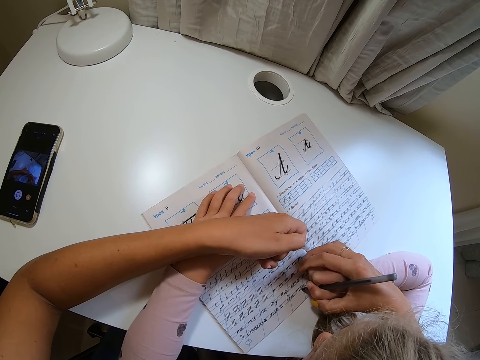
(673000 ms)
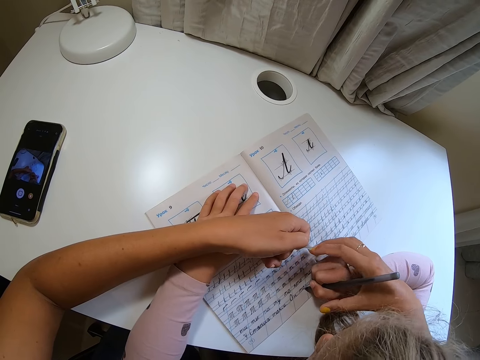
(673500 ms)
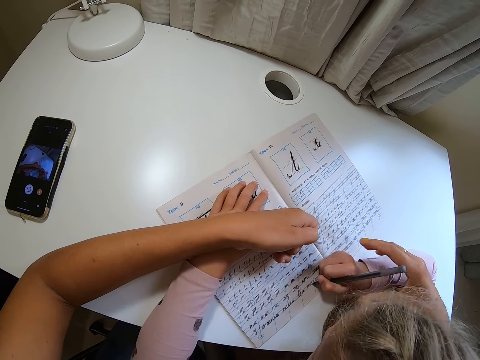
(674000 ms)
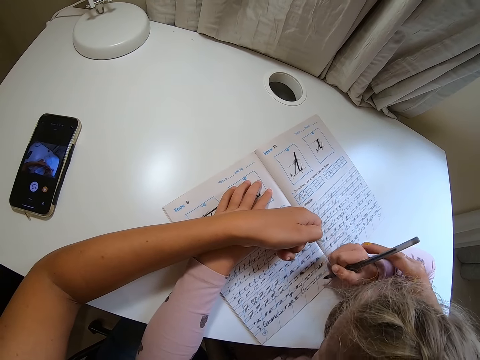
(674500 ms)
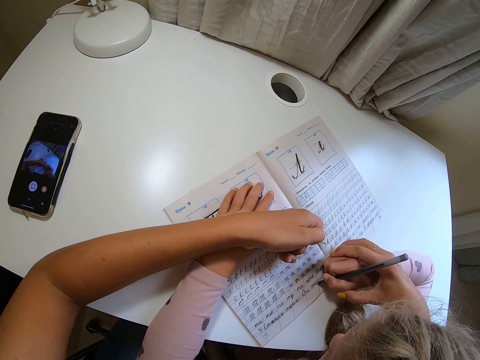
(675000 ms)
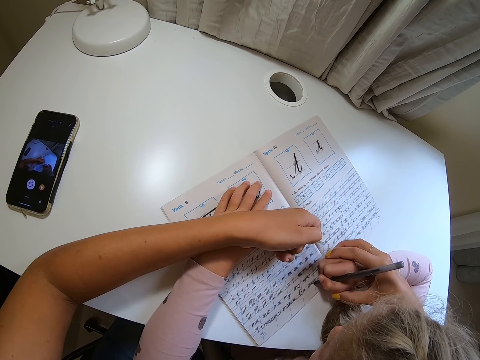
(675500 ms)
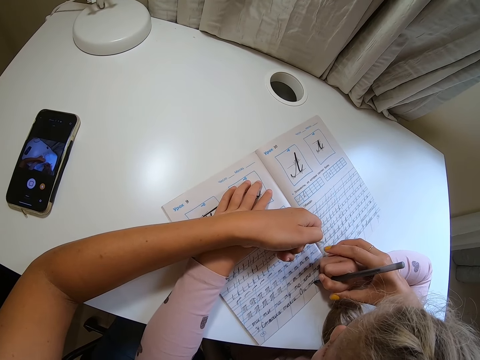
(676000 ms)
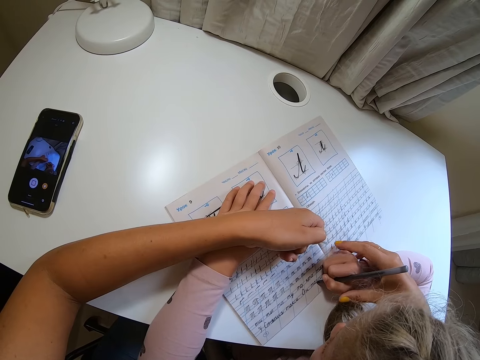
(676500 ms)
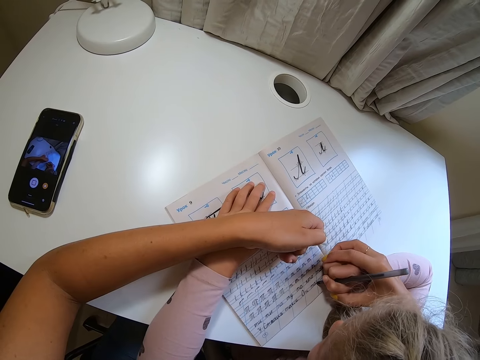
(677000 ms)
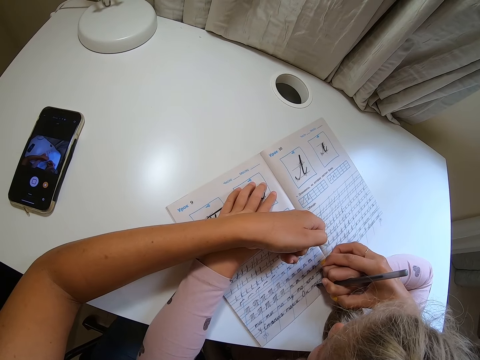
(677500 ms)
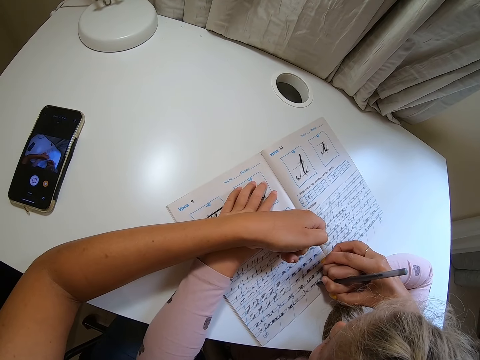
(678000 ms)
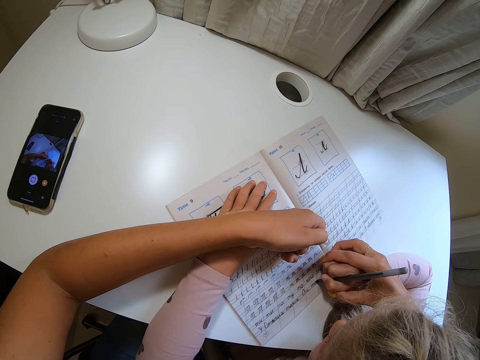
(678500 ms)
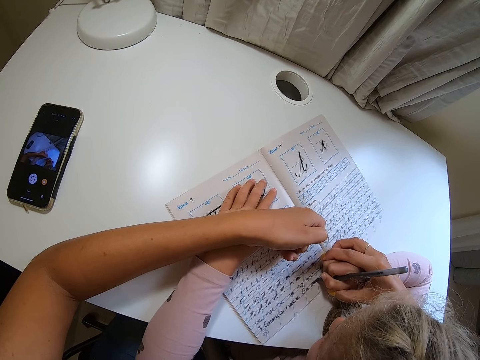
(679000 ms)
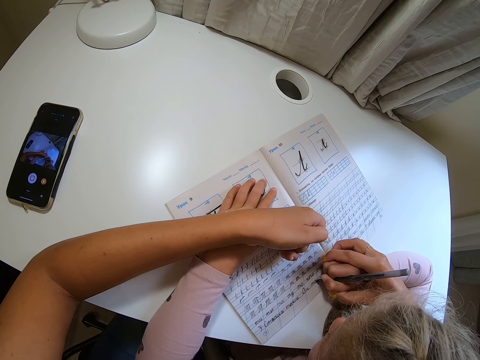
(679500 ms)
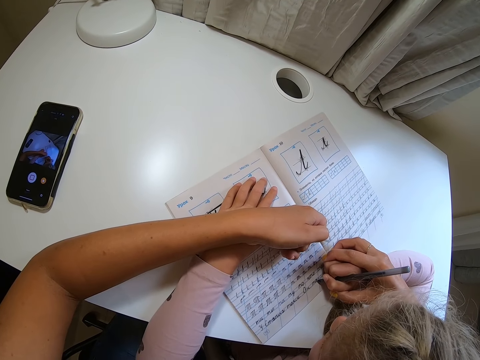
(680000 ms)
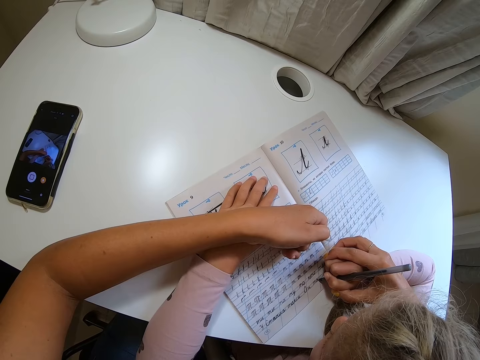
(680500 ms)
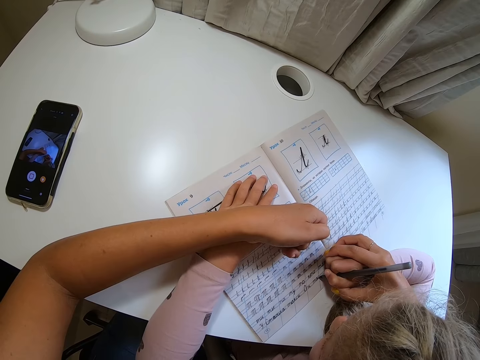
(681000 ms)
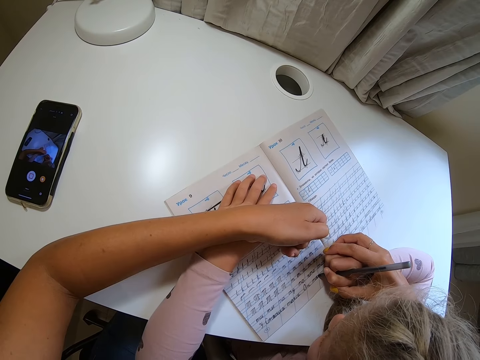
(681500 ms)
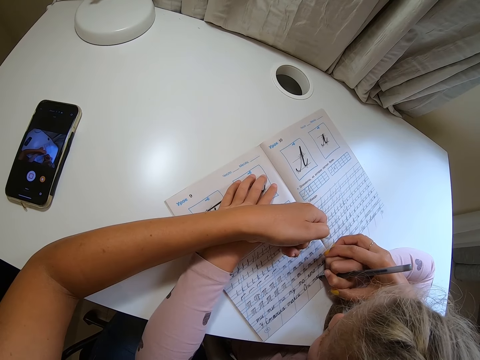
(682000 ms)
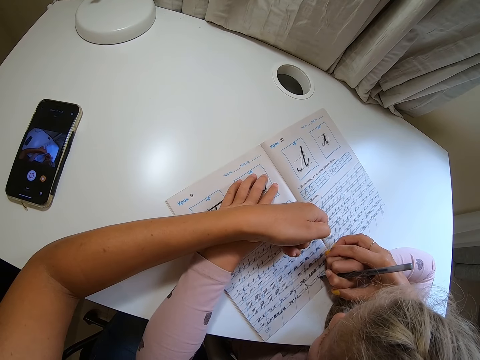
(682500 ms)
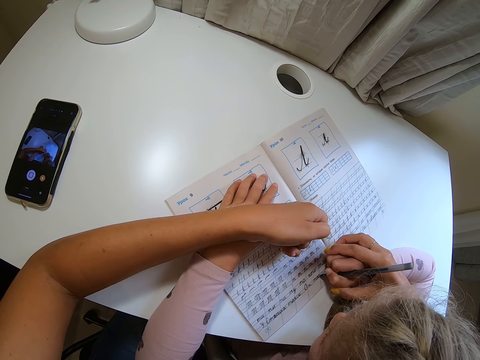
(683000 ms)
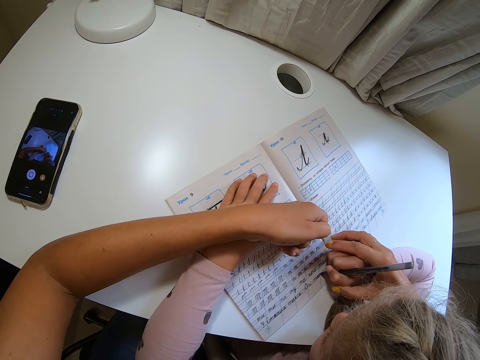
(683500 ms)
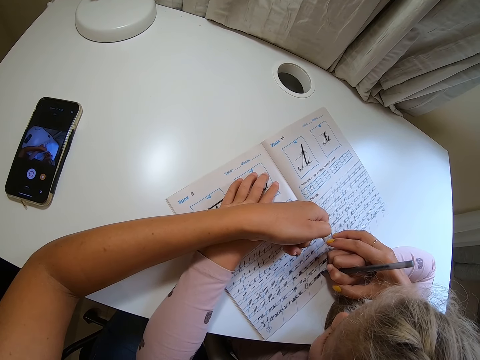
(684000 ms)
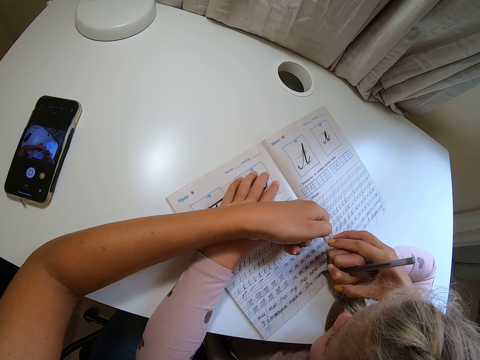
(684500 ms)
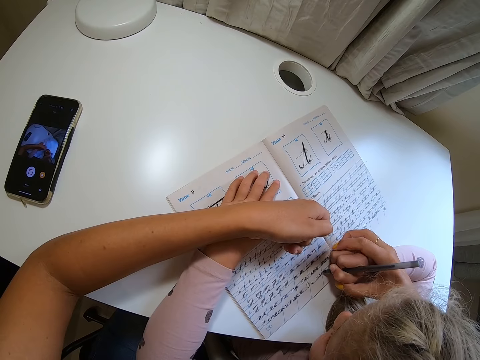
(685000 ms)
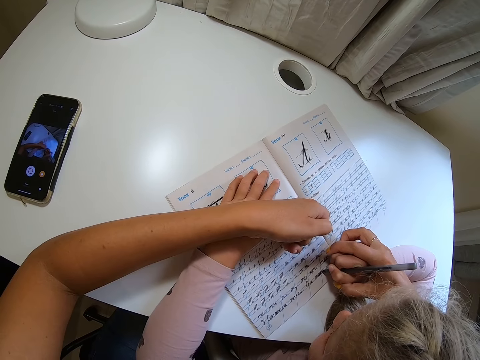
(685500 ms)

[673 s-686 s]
The camera wearer moves their hand away. They hold a child's hand and move the child's hand.

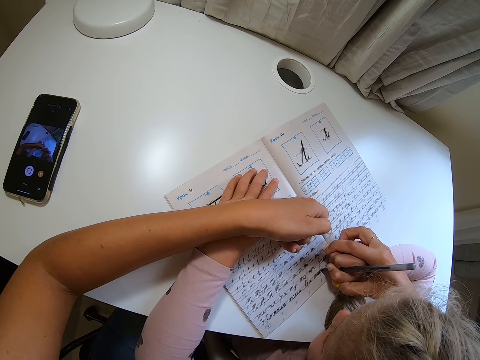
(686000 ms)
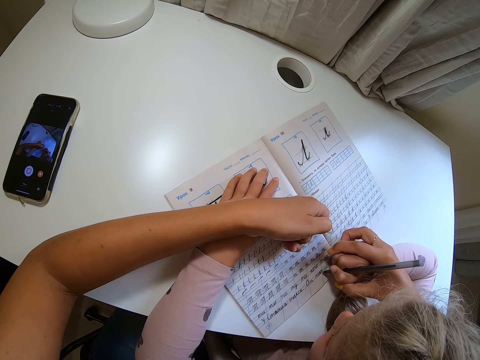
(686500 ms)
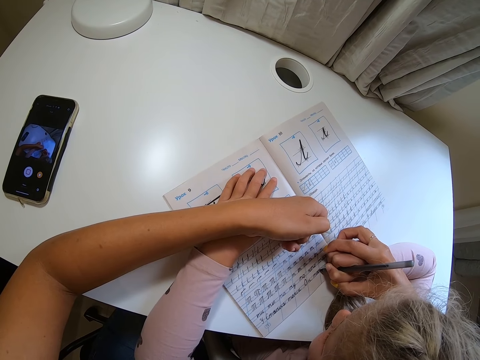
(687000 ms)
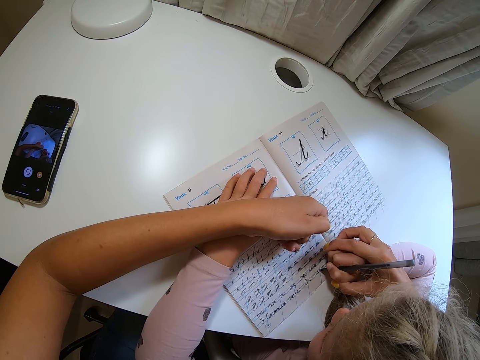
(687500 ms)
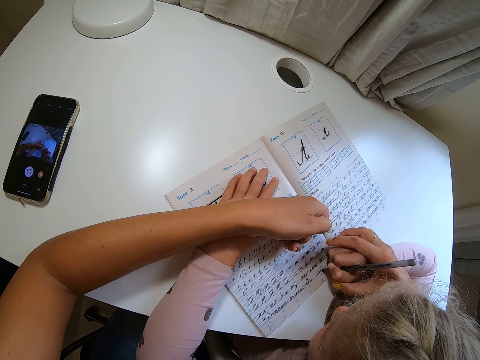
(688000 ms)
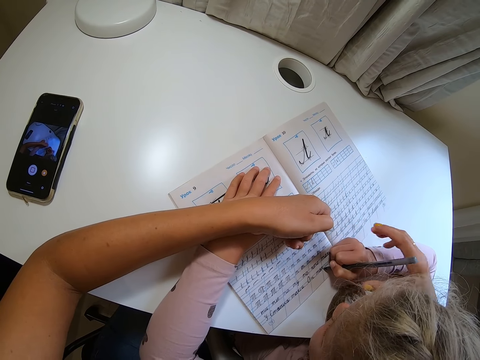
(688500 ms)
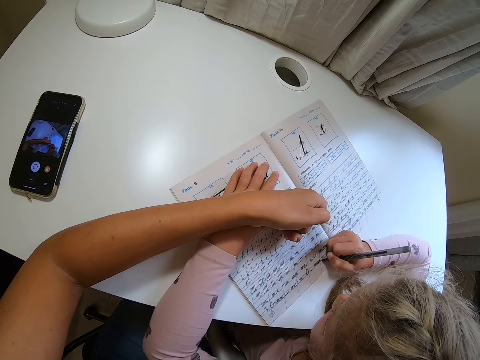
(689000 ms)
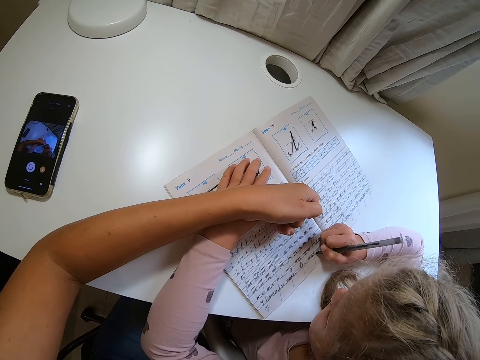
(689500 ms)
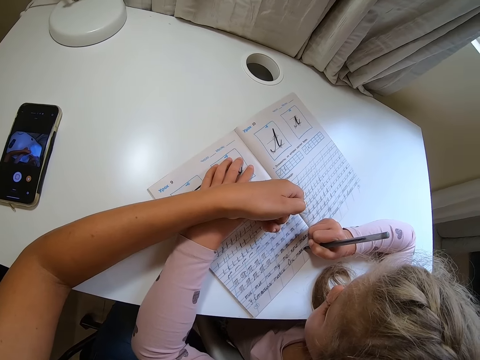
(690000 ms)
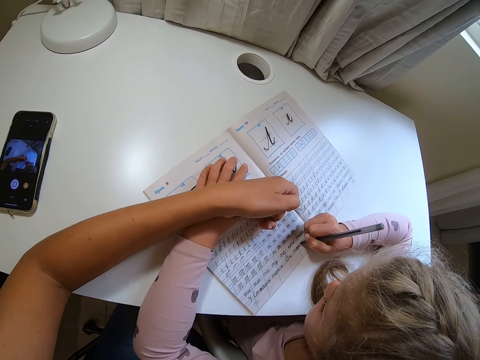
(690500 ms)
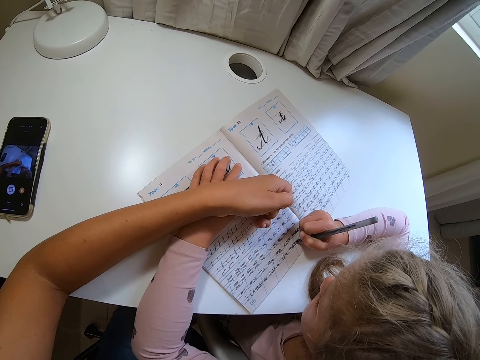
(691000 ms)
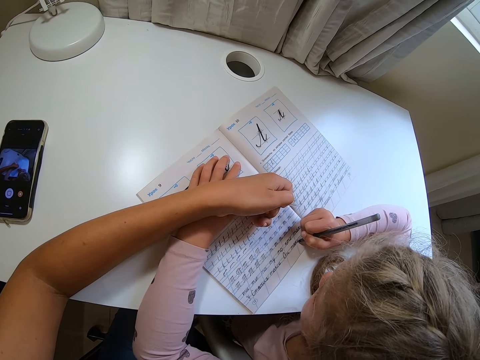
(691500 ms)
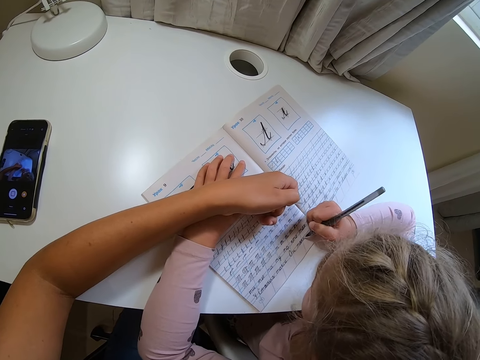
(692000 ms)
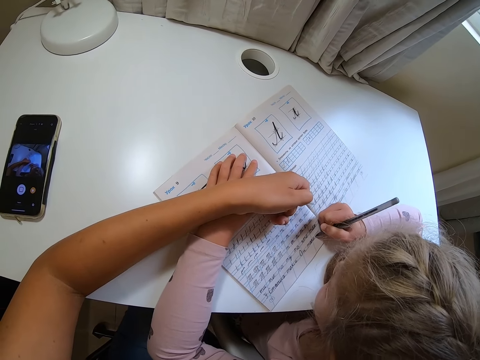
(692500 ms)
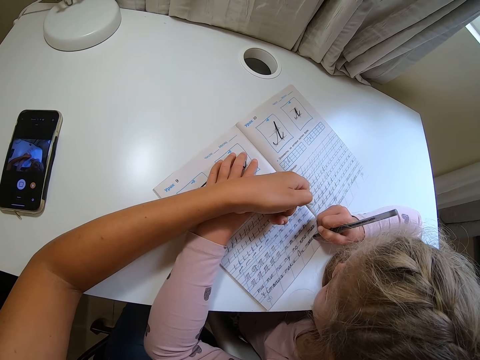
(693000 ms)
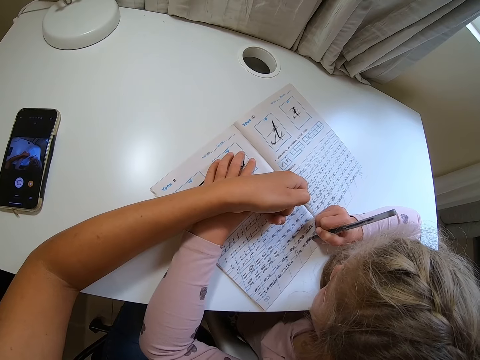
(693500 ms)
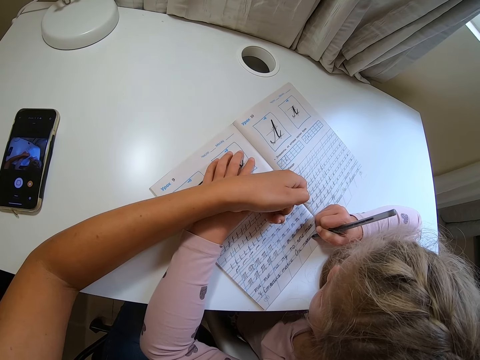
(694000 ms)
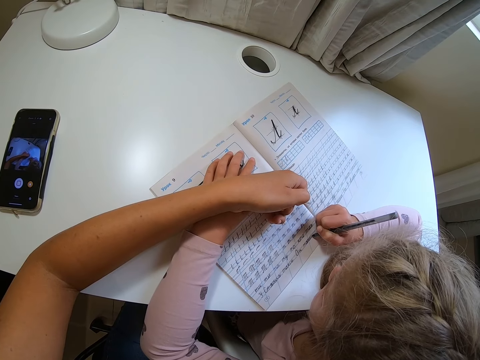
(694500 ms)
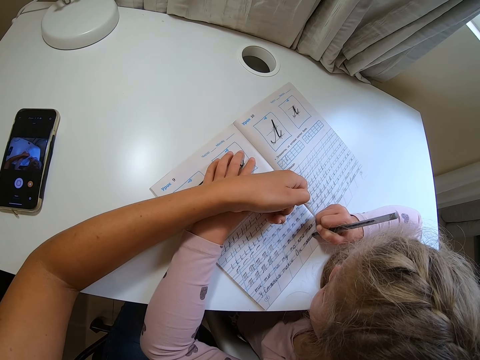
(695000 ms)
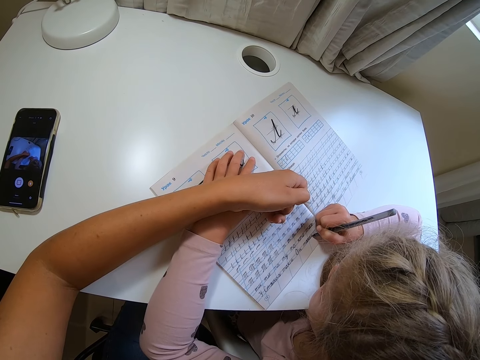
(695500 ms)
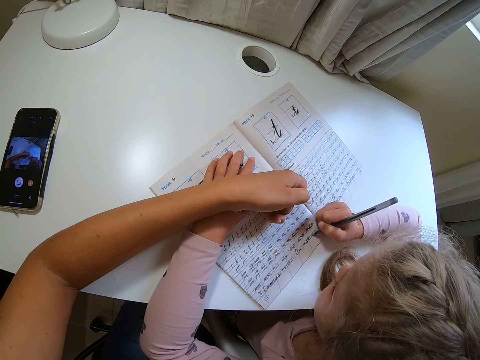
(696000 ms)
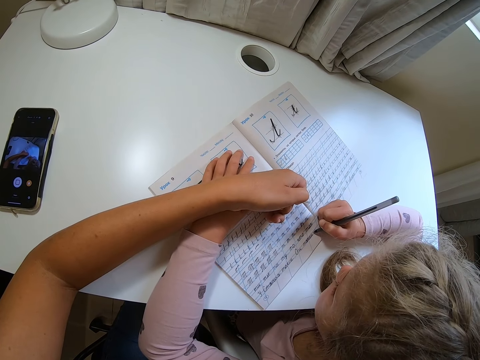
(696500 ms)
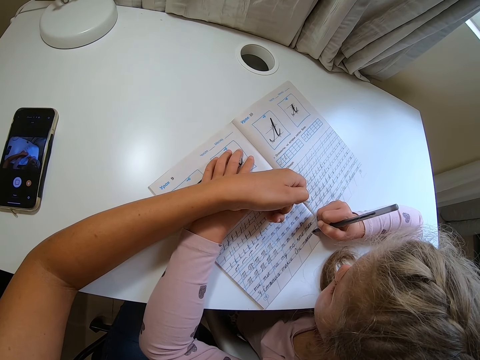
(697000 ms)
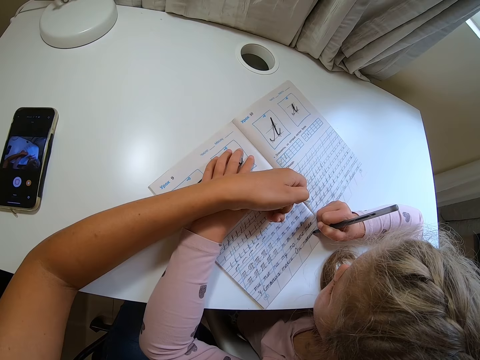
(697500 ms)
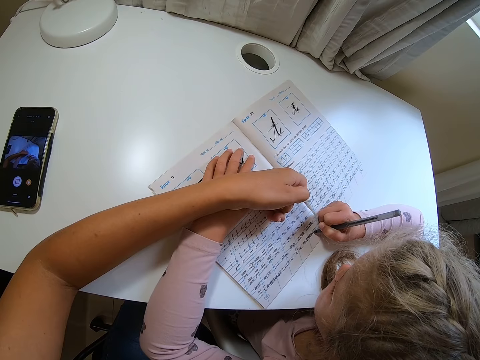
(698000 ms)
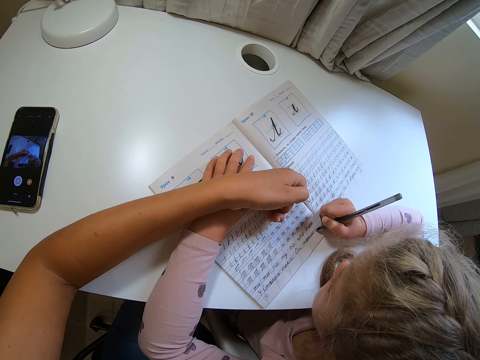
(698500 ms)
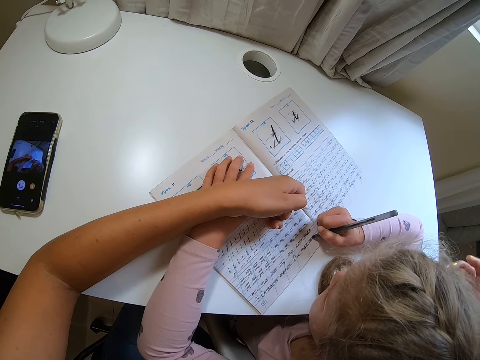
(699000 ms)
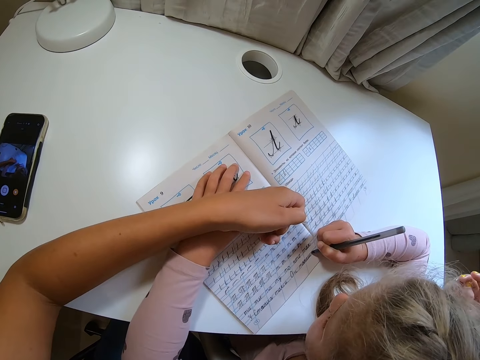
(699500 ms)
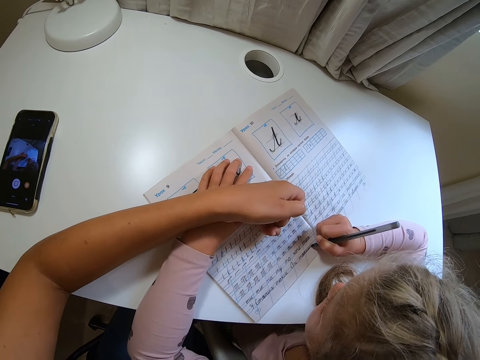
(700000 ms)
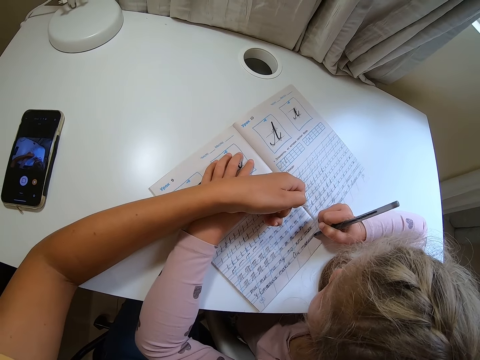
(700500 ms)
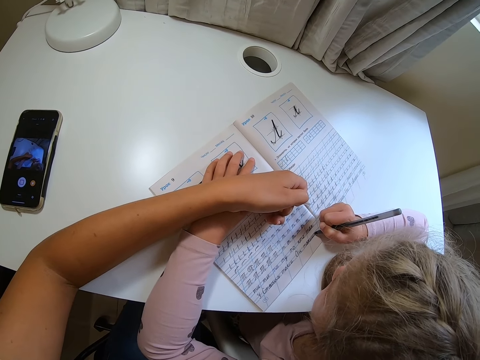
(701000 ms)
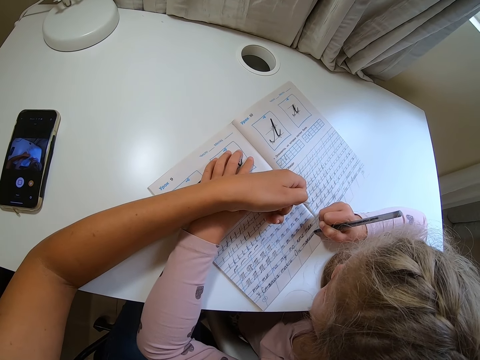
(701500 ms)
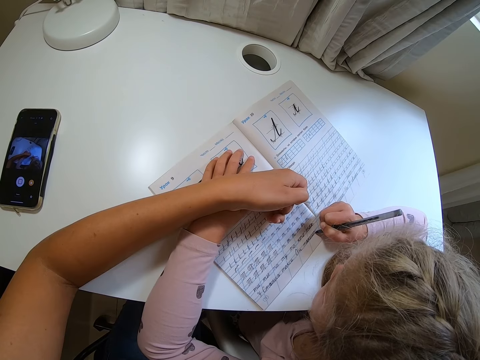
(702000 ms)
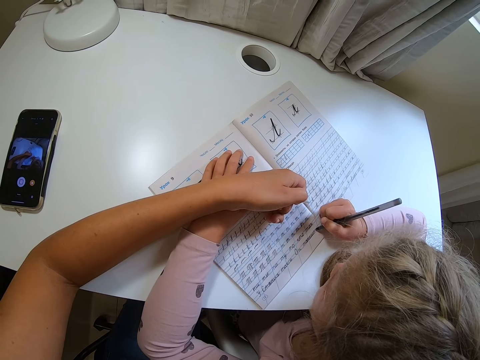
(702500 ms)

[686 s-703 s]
The camera wearer moves their hand away. They move their hands.
